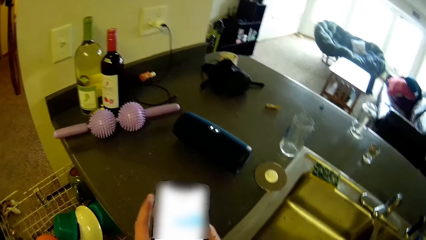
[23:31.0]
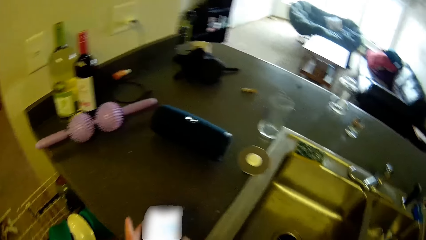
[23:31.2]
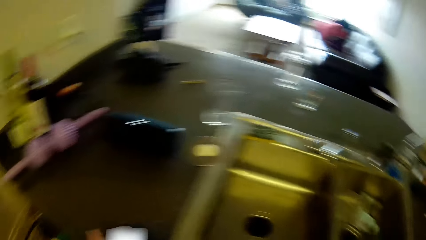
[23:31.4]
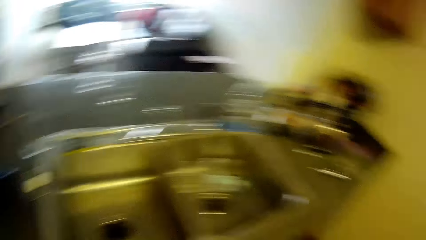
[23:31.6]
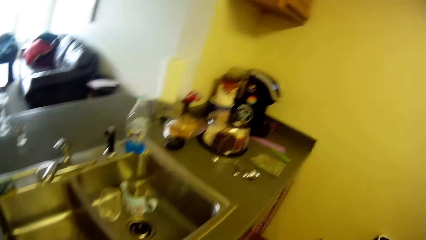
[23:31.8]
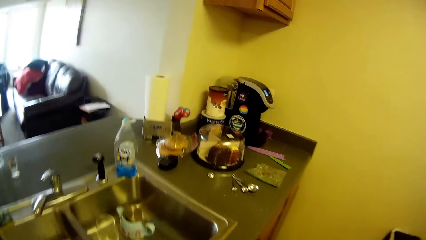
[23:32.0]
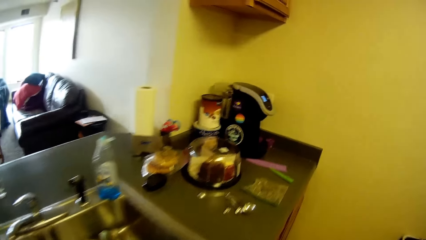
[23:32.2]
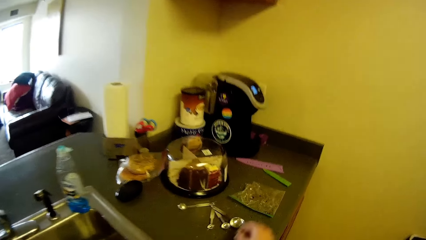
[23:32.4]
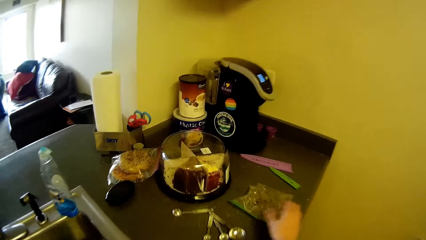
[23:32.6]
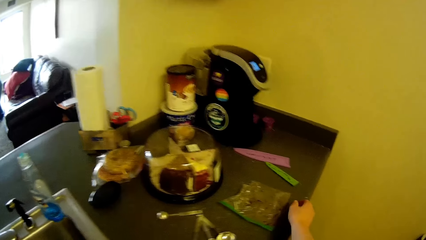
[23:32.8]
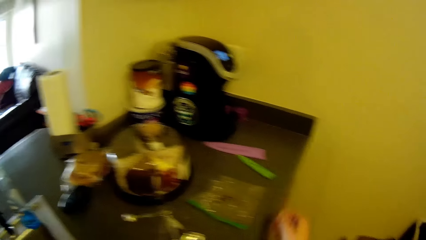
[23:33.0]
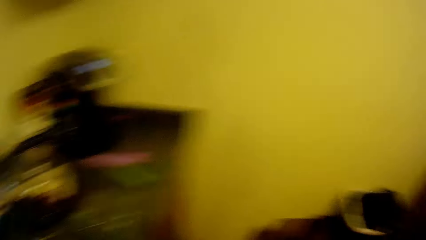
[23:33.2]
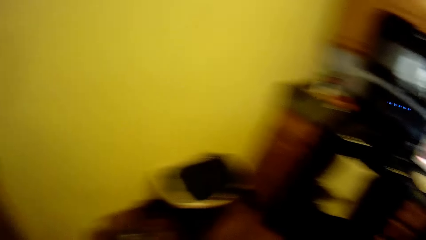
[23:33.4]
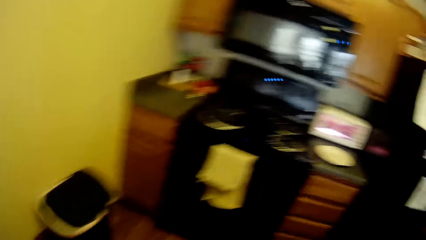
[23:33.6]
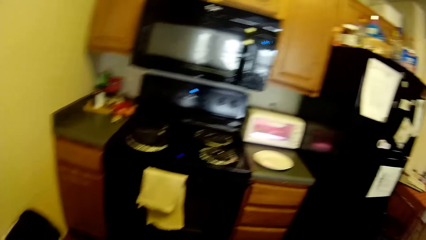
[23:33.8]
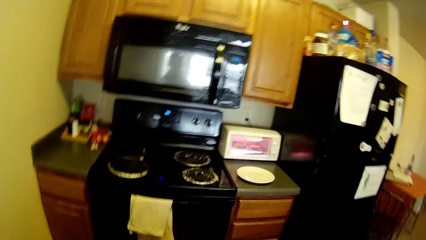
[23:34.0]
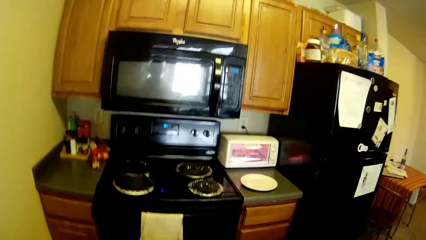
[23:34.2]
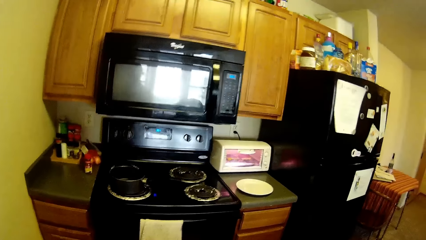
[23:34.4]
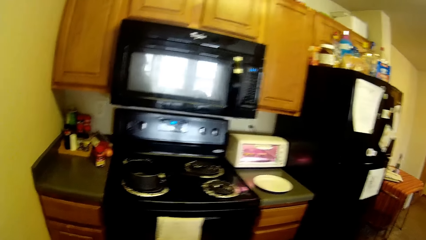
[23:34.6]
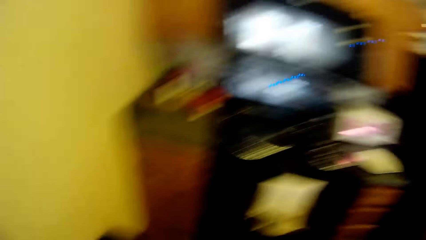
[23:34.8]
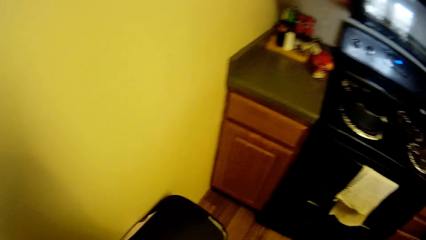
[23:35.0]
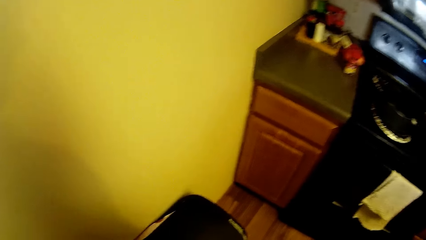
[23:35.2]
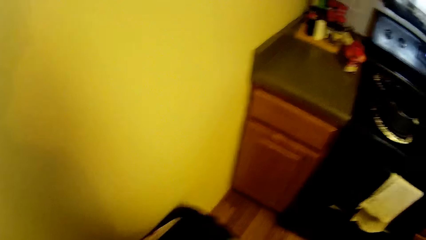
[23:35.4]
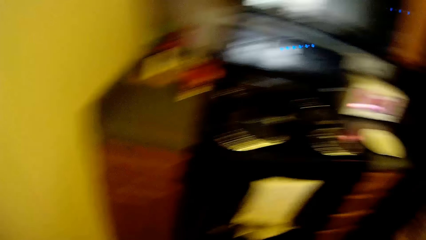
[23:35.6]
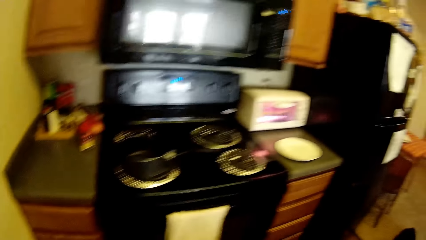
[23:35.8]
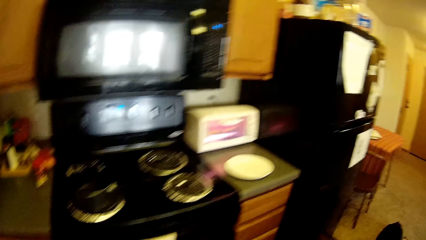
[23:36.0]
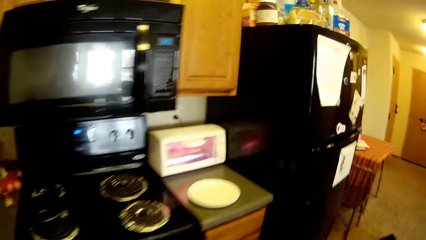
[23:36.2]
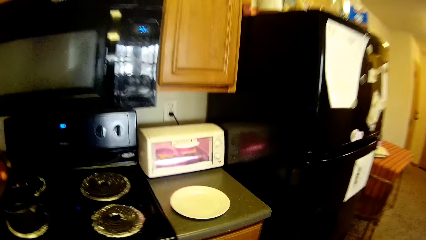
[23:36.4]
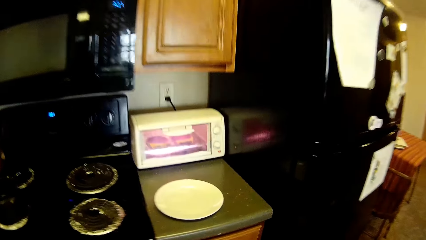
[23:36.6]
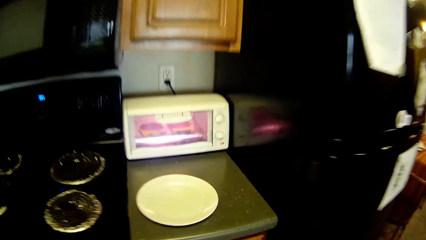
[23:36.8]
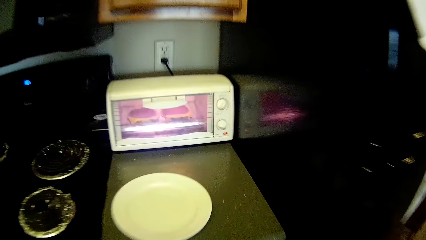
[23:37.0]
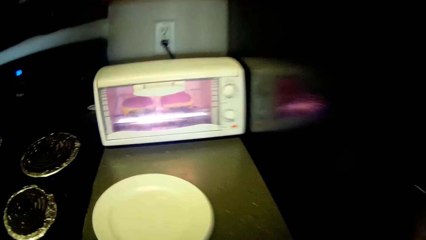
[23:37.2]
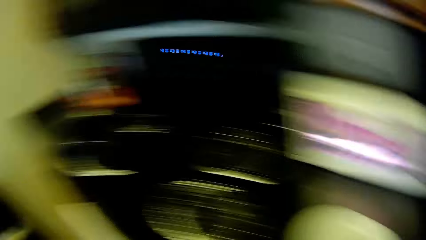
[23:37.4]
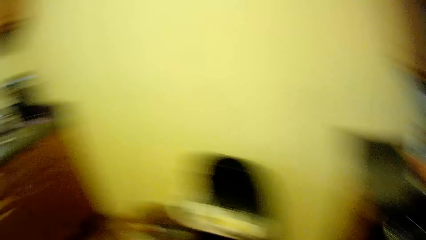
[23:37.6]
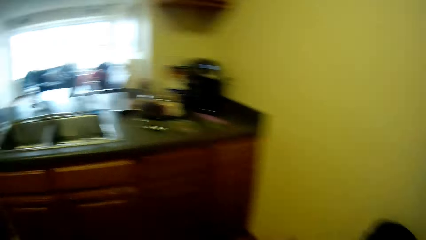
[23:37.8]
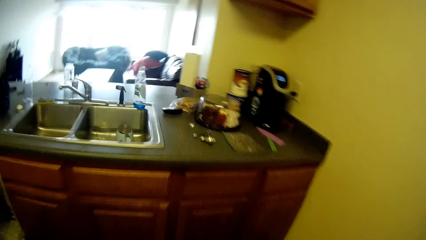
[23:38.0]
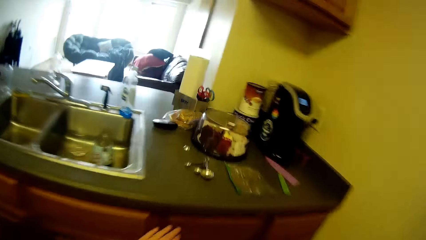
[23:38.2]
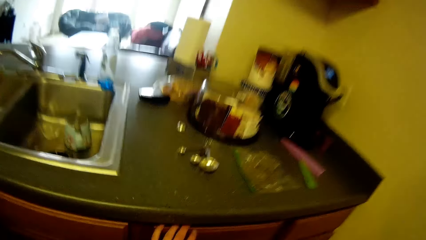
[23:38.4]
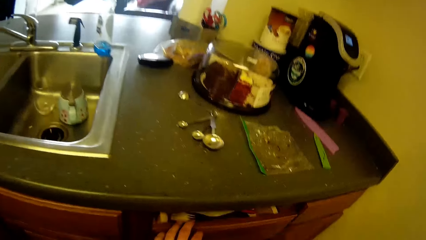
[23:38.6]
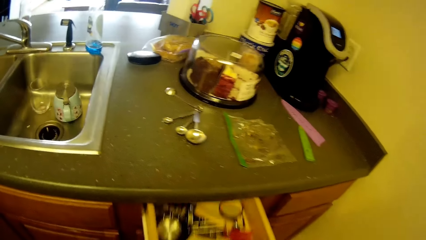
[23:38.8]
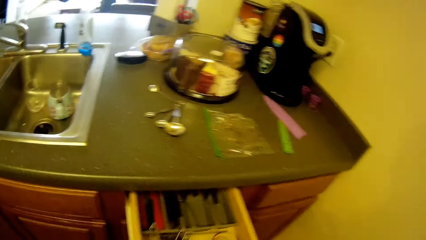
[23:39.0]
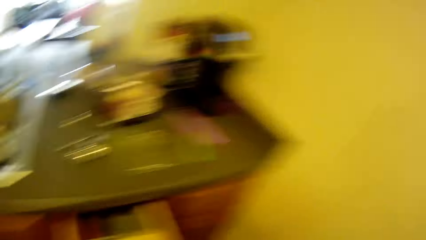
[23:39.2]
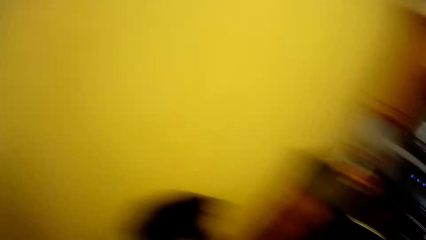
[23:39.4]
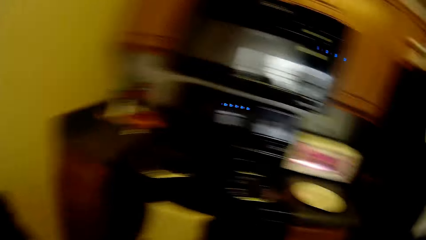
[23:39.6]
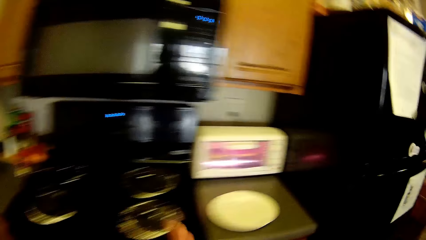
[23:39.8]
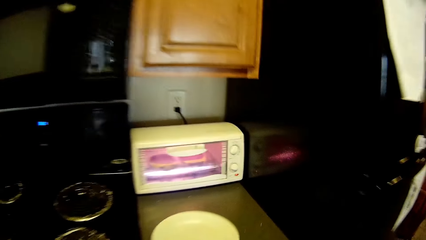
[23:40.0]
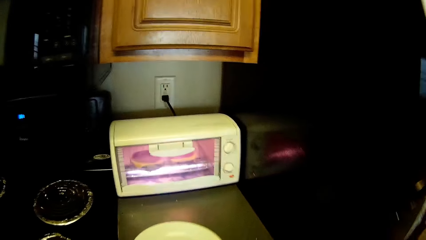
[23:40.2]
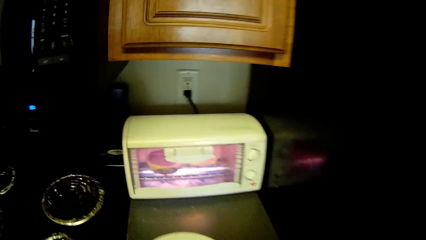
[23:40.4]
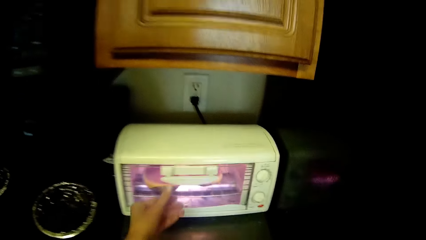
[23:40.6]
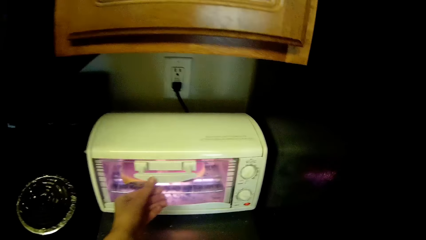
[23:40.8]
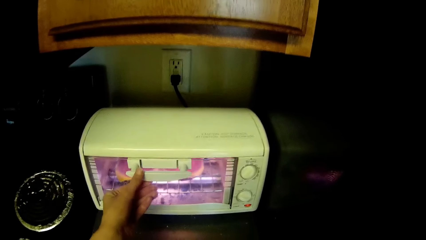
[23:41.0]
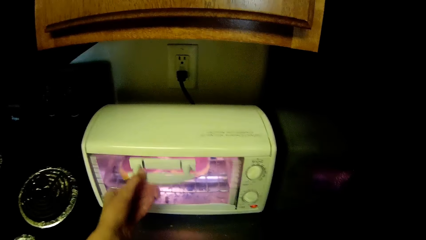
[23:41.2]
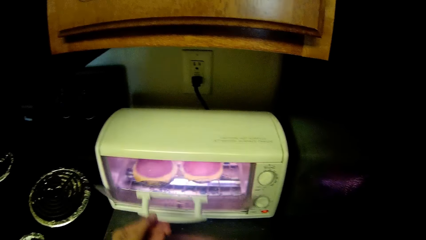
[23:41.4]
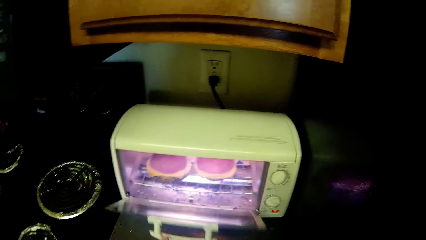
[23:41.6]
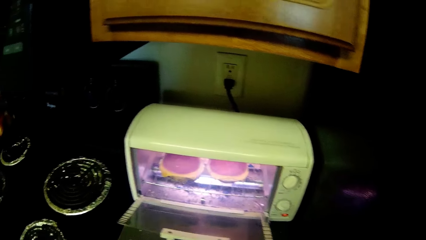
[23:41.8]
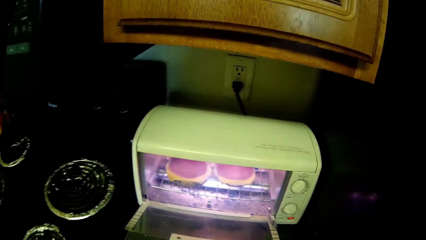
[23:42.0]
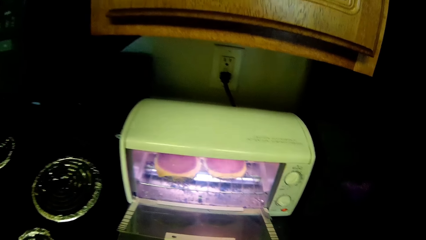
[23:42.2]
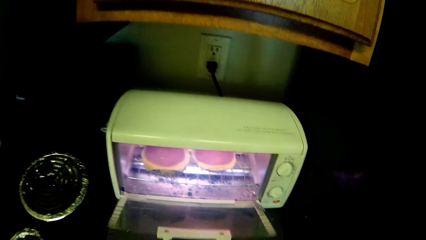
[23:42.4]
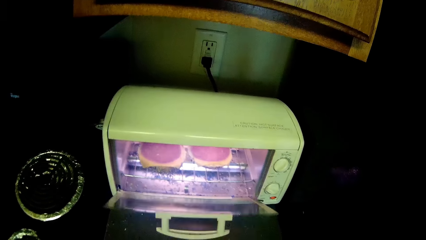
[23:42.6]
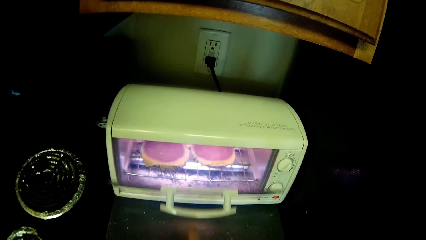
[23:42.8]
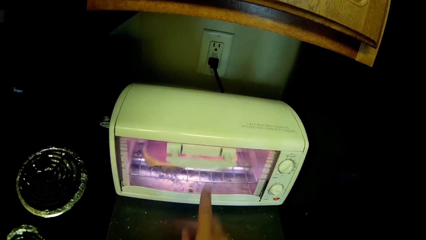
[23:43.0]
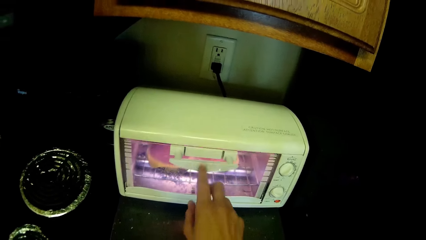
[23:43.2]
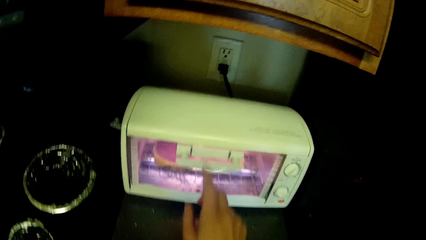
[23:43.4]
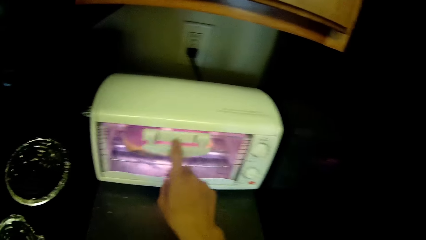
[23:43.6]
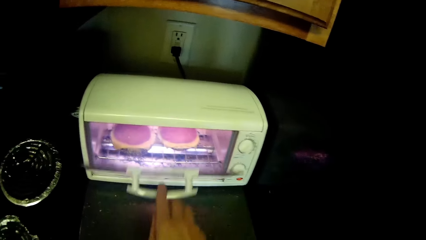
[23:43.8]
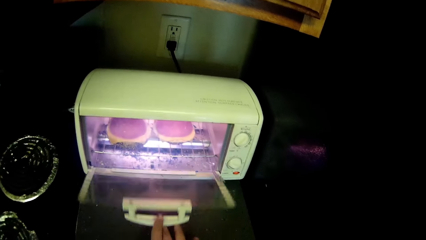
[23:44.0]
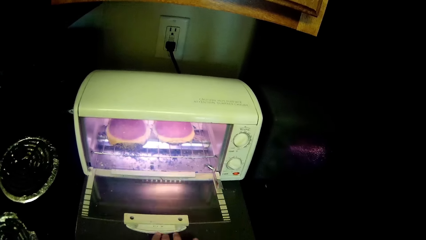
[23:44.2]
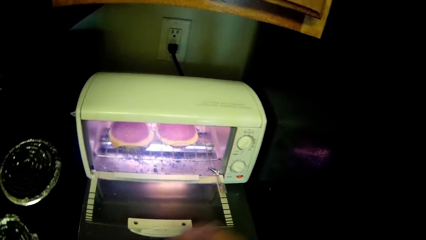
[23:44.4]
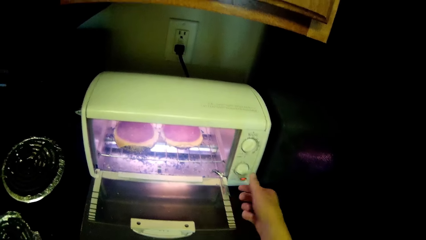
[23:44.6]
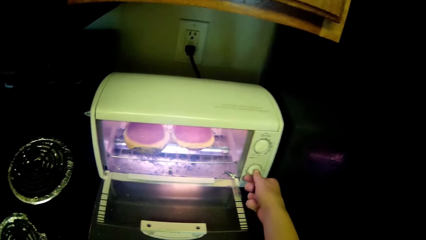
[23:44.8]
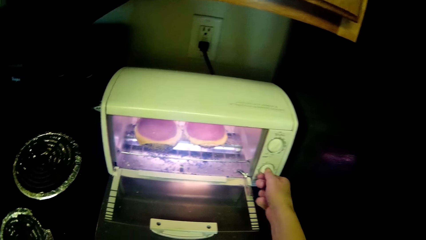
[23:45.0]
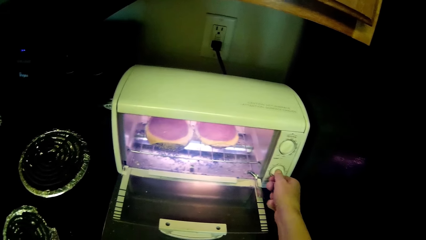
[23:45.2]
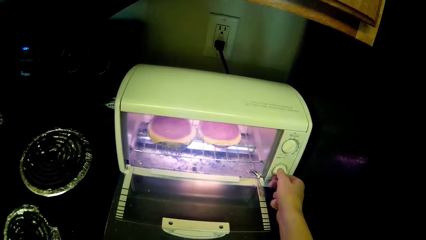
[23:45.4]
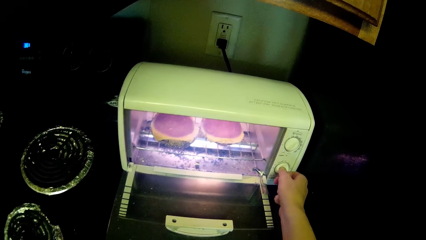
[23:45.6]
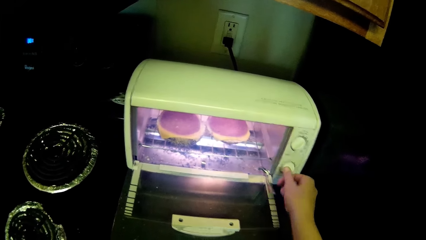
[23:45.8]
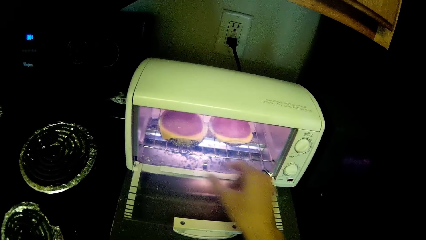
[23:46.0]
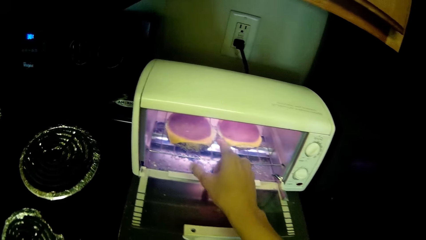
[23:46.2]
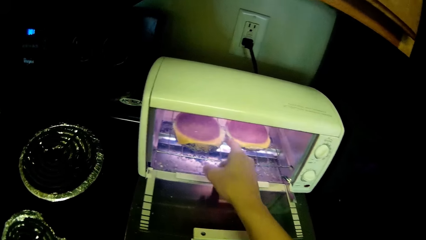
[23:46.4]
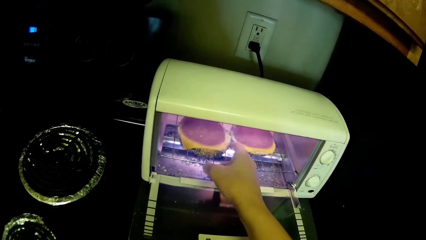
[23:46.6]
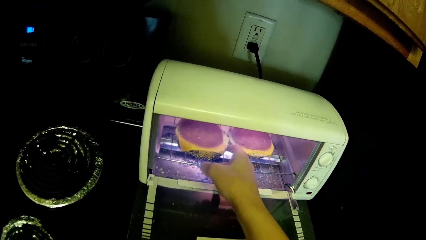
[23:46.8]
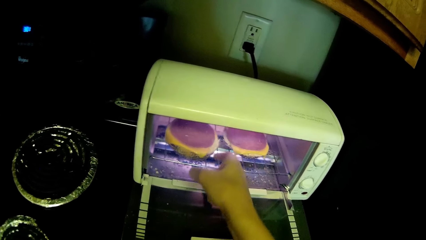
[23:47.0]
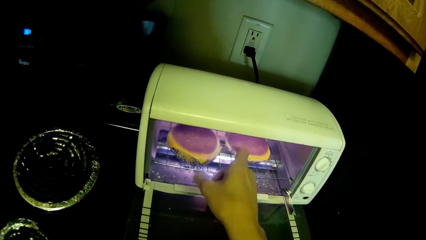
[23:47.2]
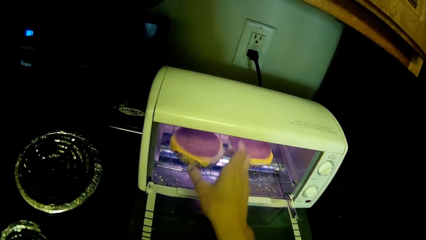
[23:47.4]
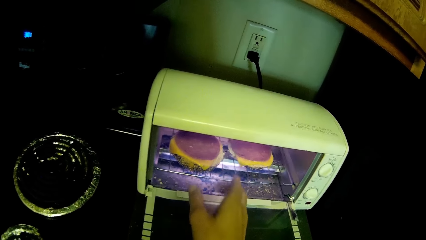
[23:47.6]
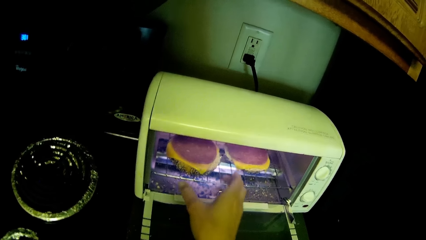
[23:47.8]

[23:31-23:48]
The camera wearer drops the phone on the sink. They look around the kitchen. They pull out another drawer from the sink cabinet with the left hand and walk around the kitchen. They open a microwave or toaster with the left hand. They close the microwave. They open the microwave with the right hand. They adjust the microwave knob with the right hand. They switch off the toaster.
